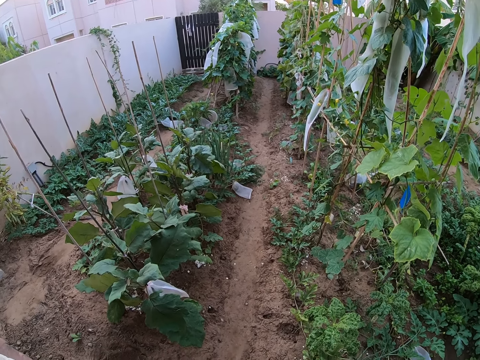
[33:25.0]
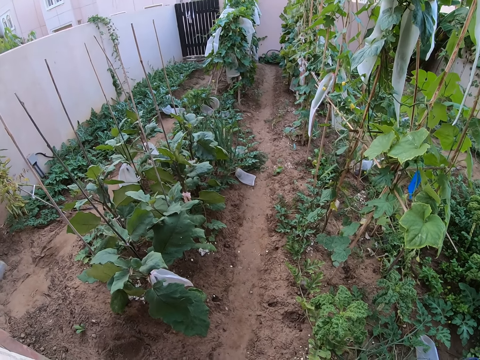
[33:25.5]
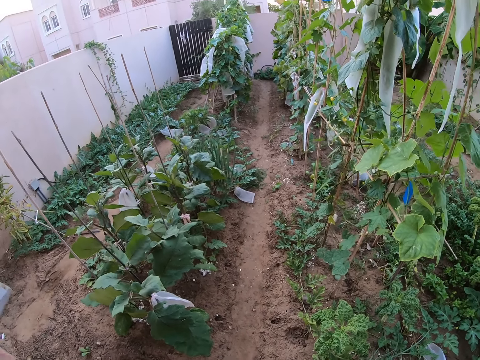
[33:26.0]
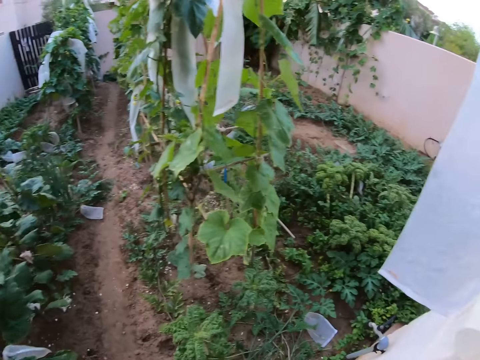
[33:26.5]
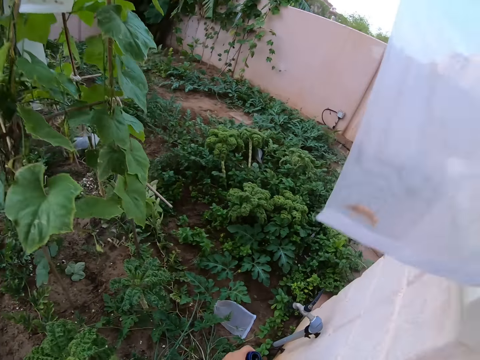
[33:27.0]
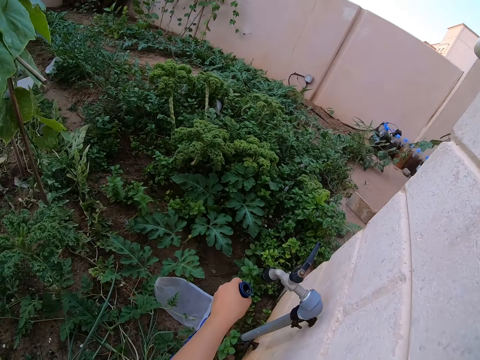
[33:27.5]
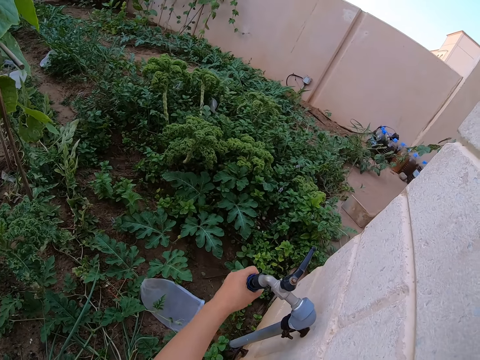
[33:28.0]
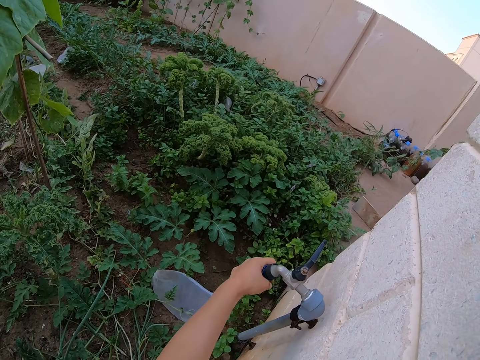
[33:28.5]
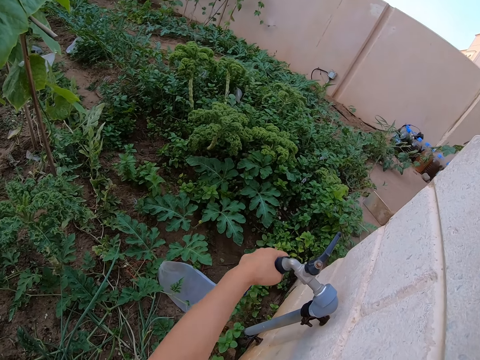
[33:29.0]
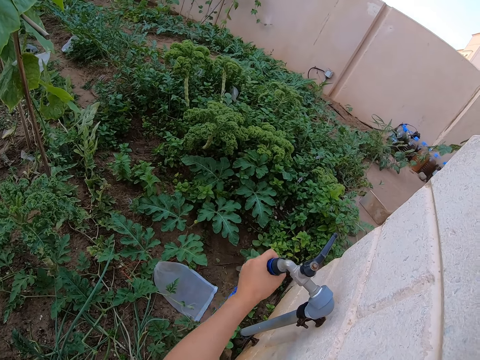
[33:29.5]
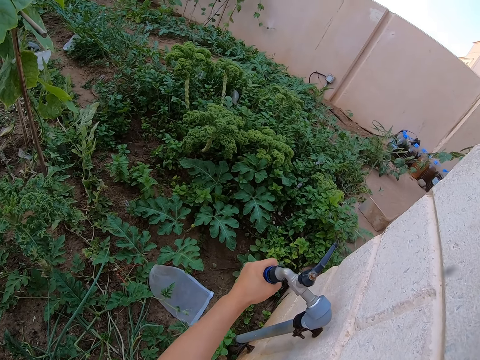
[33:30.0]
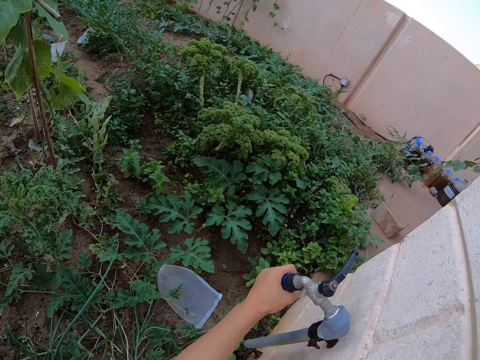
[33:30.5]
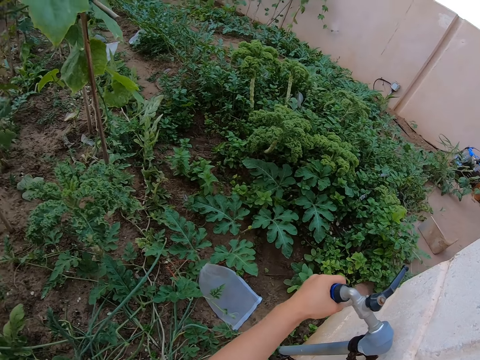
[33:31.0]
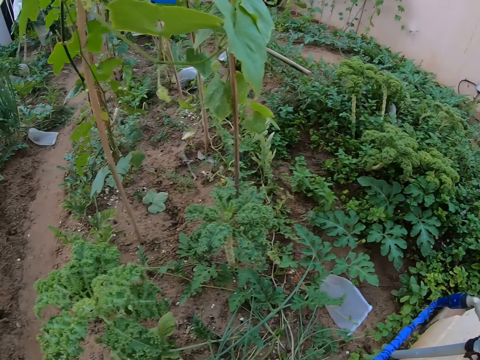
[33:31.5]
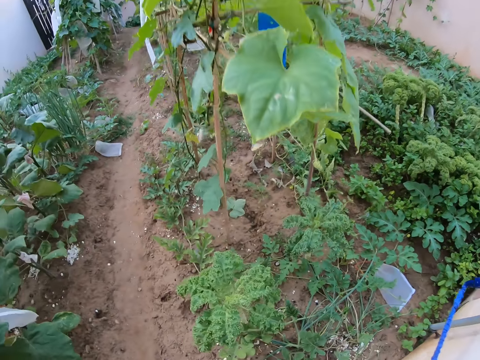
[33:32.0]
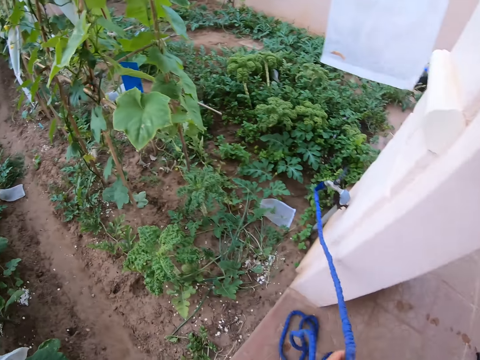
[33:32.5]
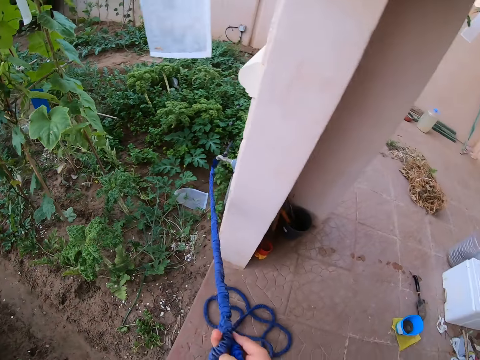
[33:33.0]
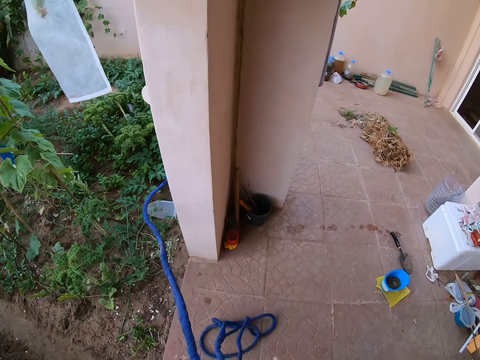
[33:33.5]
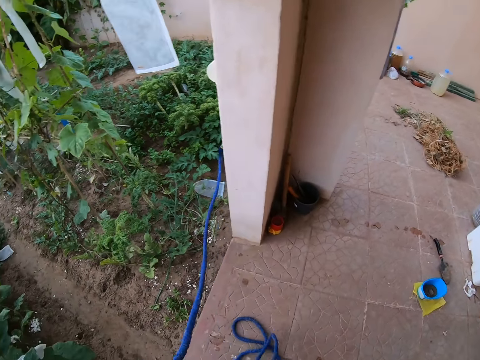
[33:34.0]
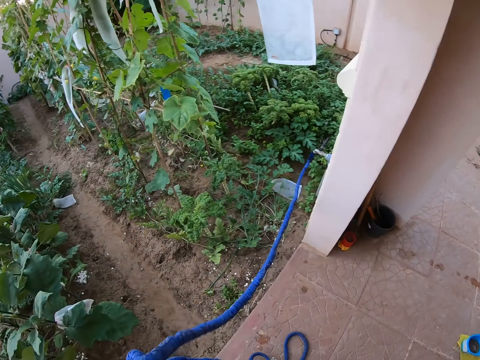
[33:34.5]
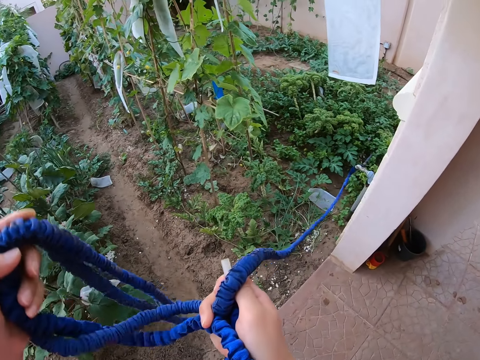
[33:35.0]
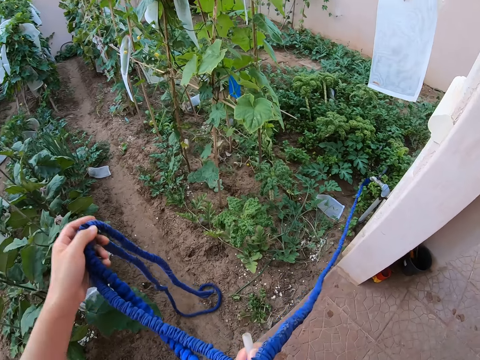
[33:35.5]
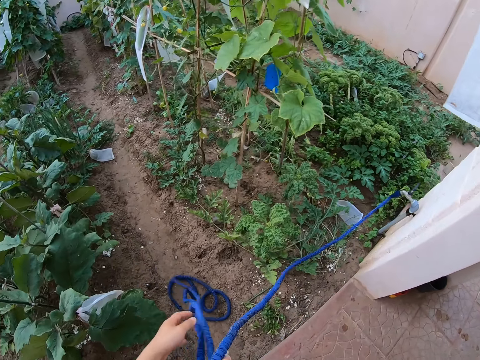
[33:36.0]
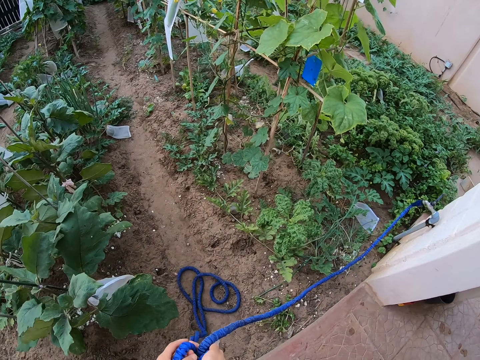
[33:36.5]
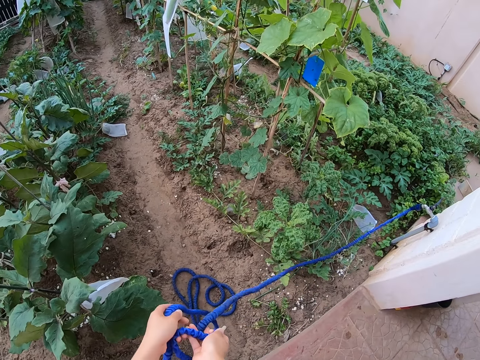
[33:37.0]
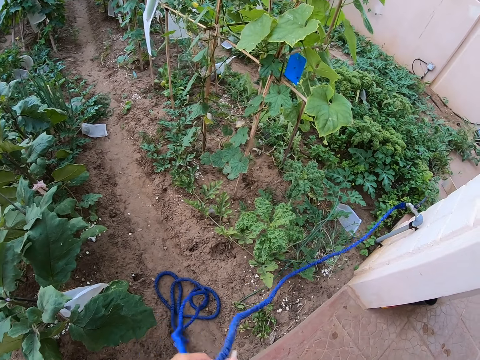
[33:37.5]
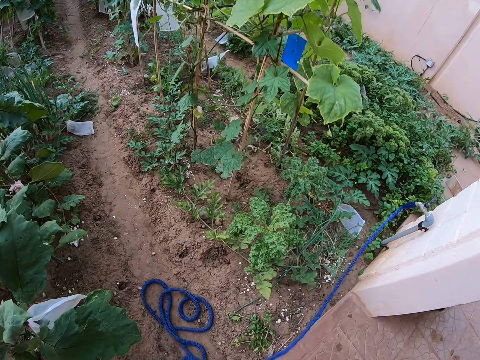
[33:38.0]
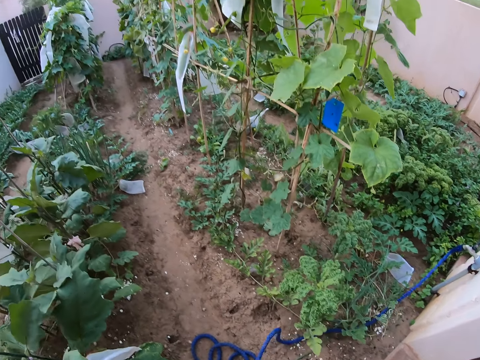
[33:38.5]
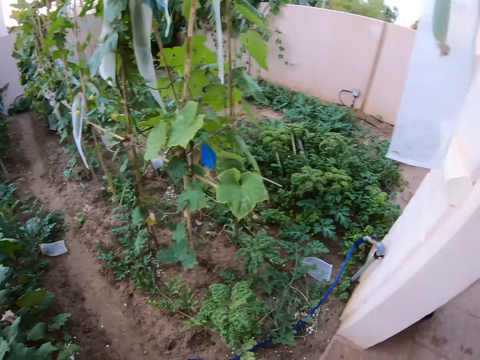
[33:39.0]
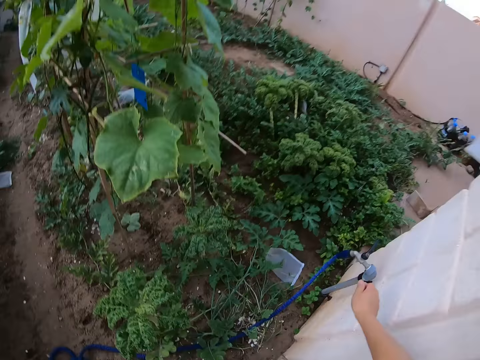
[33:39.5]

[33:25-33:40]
The camera wearer fits the pipe on a faucet. They straighten the pipe. They lift the pipe from the floor and place the pipe on the floor.

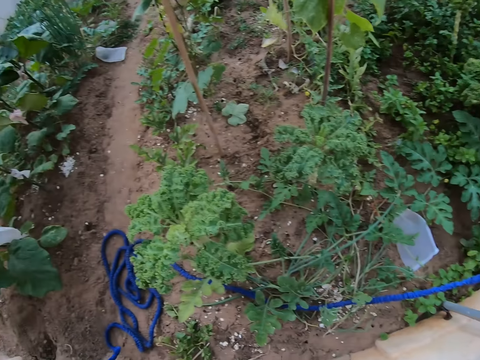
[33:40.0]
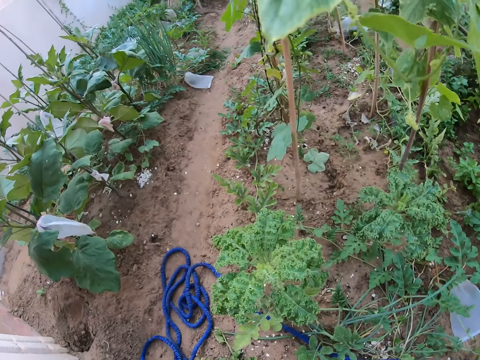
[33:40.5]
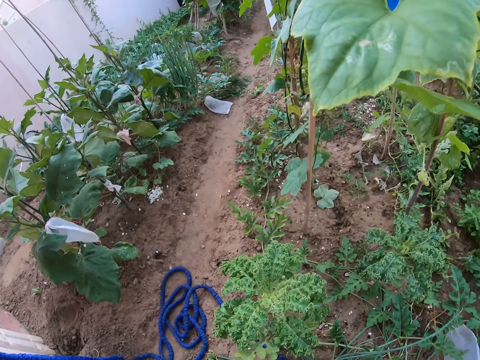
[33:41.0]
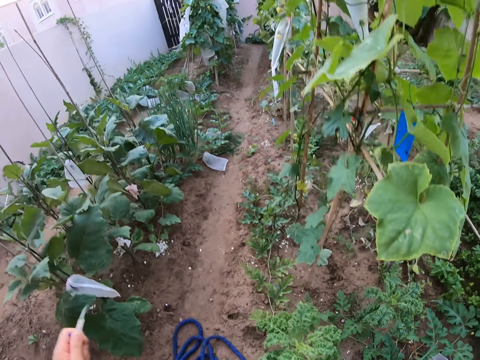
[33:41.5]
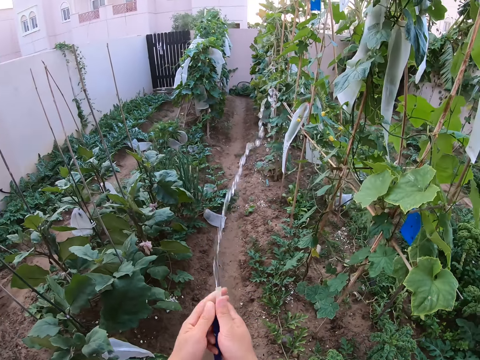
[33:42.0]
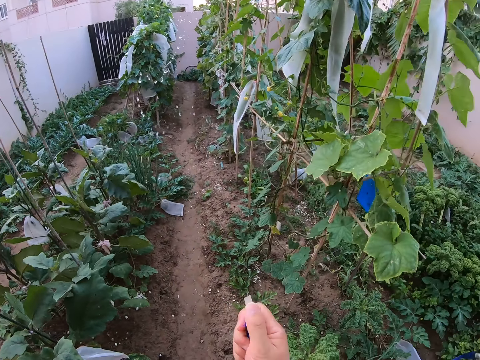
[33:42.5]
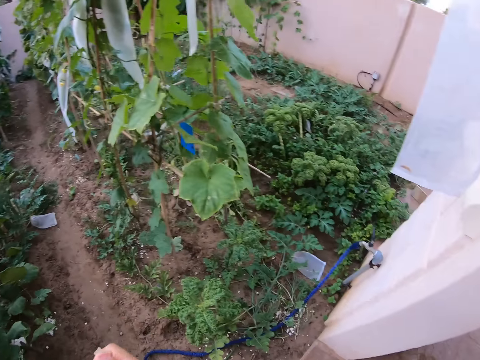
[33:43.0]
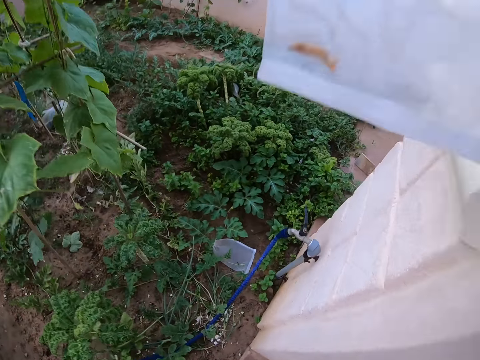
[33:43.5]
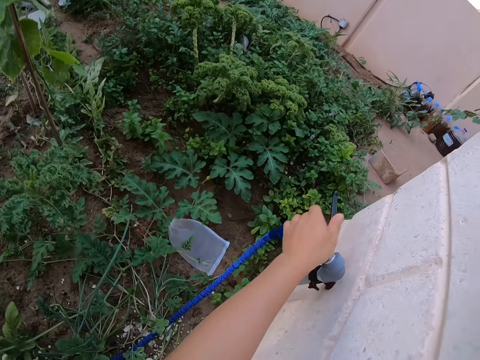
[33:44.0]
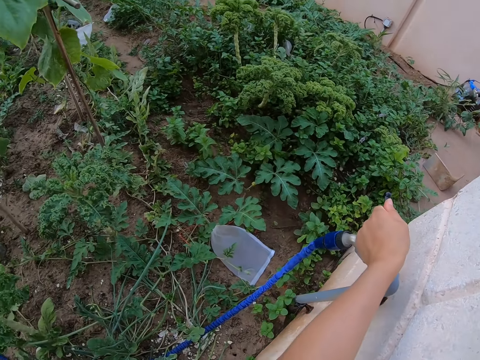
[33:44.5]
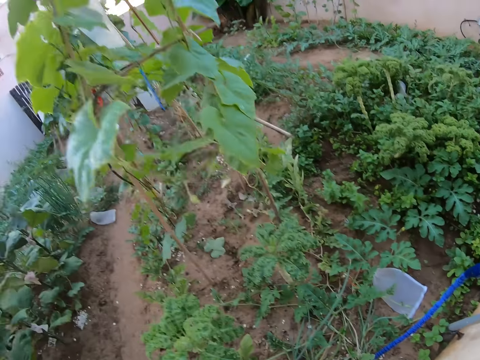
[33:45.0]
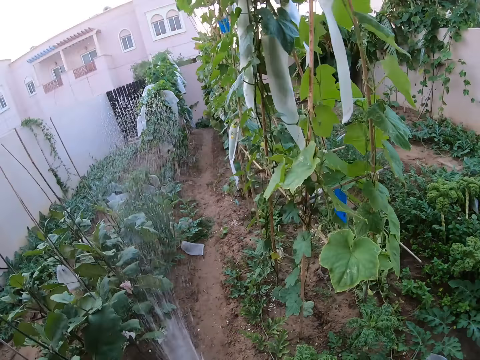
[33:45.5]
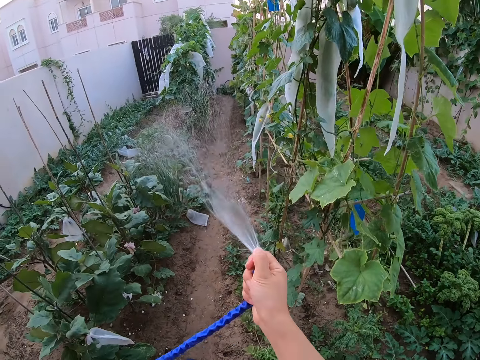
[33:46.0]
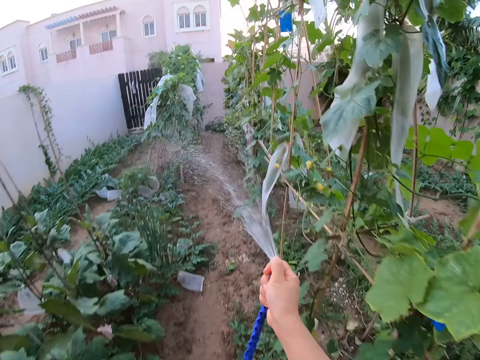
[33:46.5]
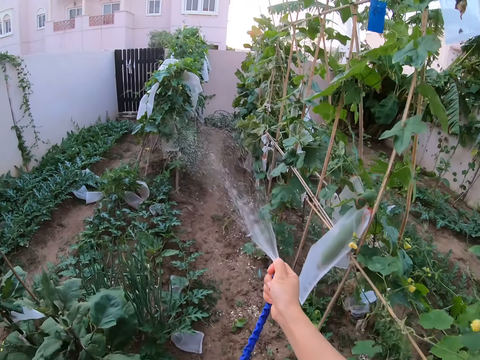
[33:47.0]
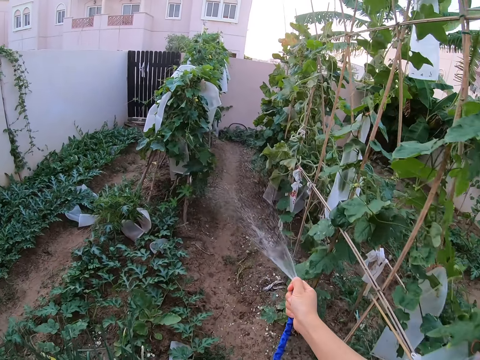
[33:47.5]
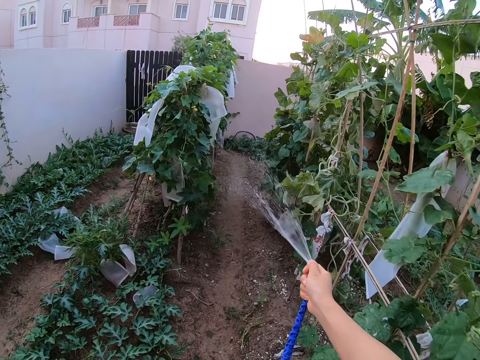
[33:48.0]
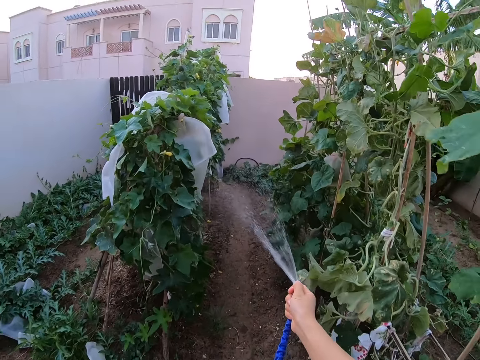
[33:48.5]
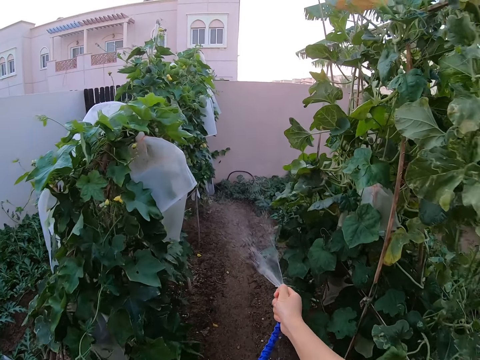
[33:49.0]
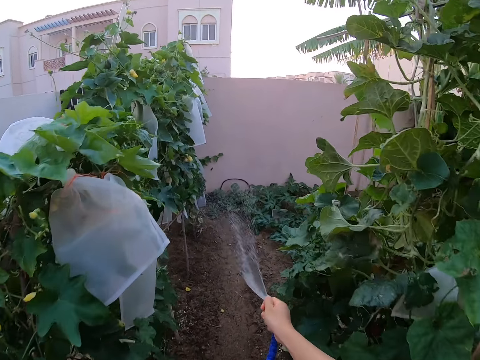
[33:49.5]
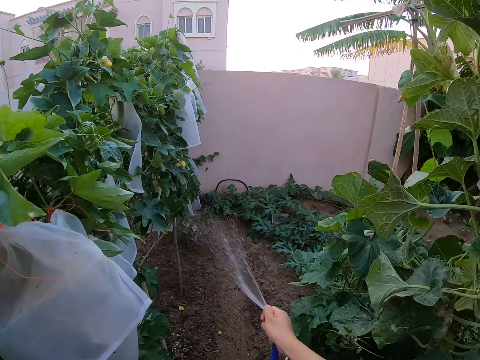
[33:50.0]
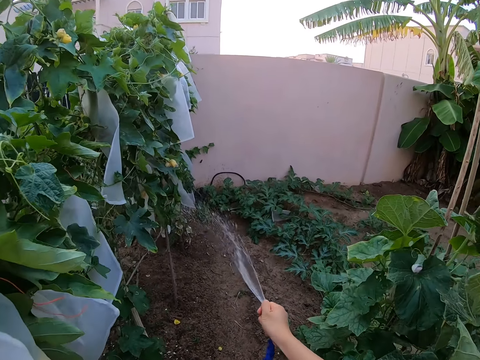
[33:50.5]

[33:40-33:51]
The camera wearer turns the tap on. They water the plants.
